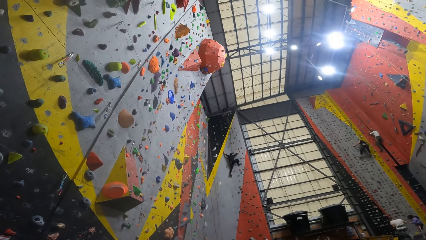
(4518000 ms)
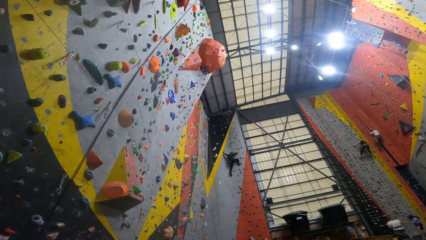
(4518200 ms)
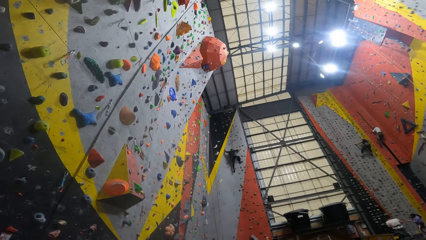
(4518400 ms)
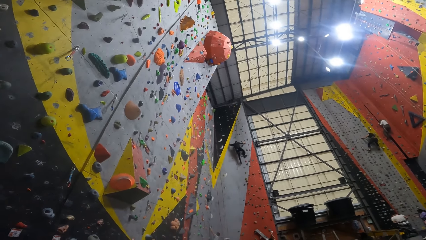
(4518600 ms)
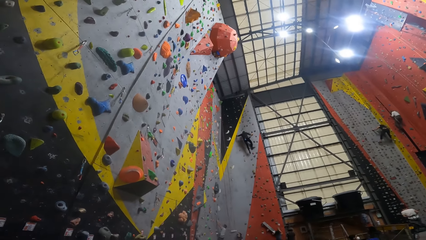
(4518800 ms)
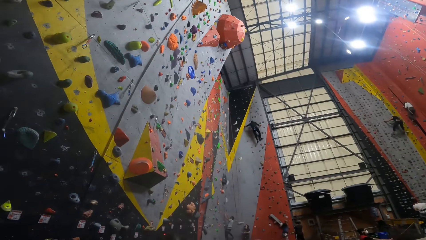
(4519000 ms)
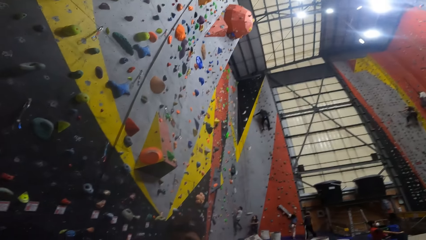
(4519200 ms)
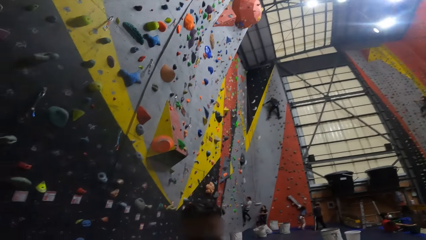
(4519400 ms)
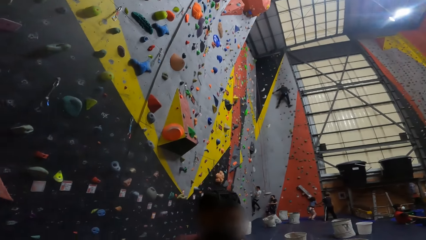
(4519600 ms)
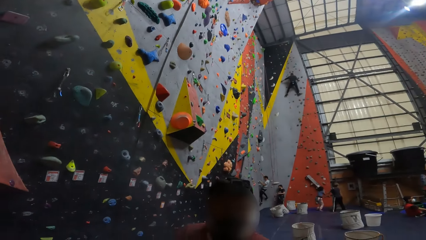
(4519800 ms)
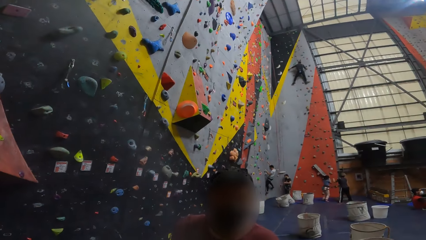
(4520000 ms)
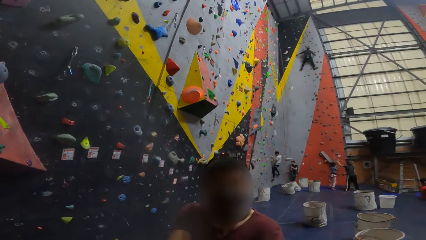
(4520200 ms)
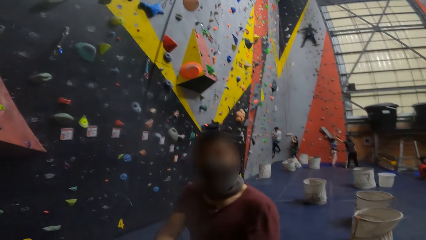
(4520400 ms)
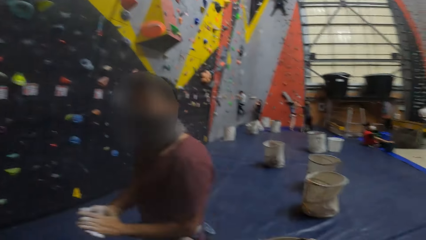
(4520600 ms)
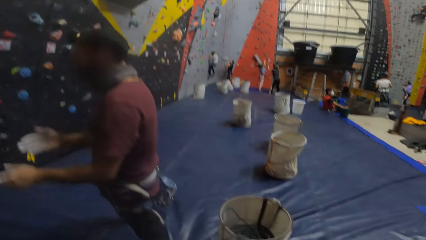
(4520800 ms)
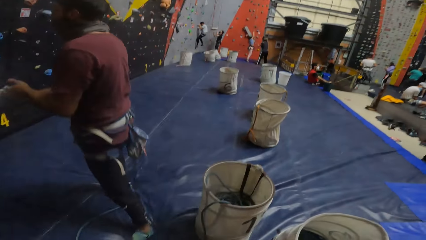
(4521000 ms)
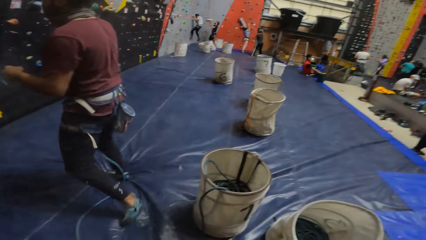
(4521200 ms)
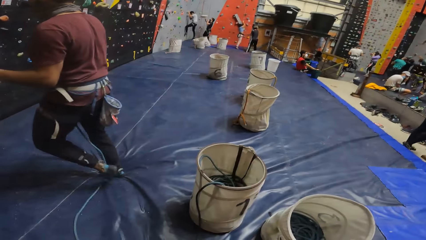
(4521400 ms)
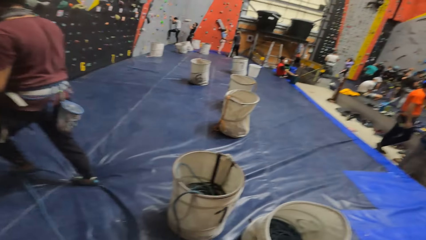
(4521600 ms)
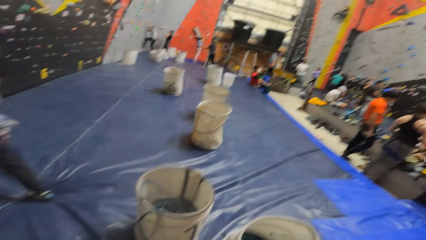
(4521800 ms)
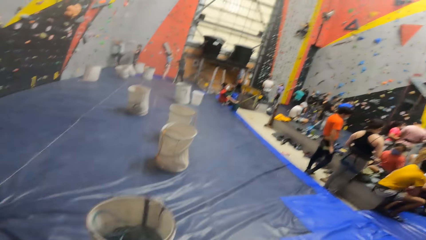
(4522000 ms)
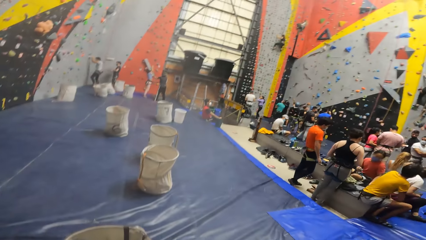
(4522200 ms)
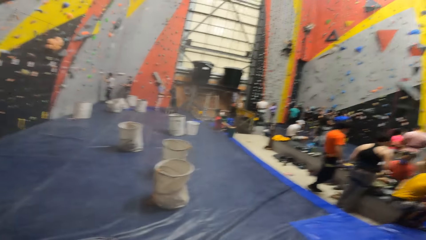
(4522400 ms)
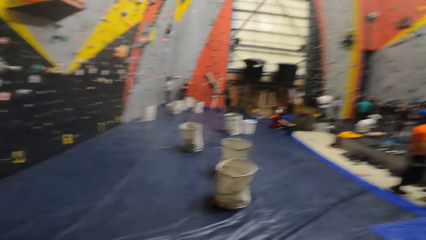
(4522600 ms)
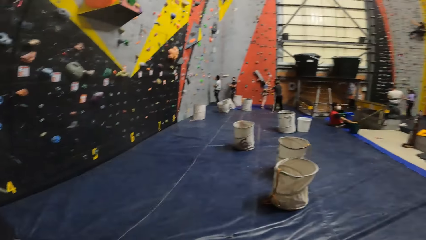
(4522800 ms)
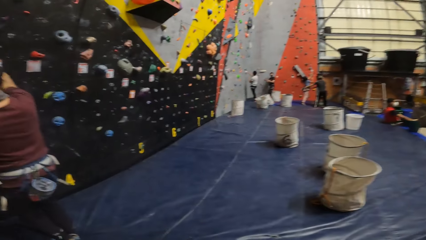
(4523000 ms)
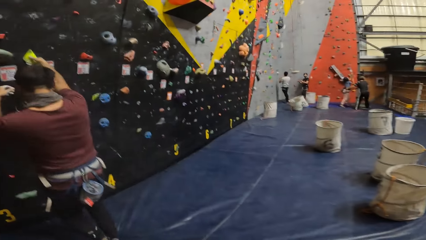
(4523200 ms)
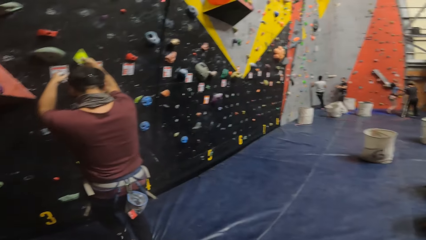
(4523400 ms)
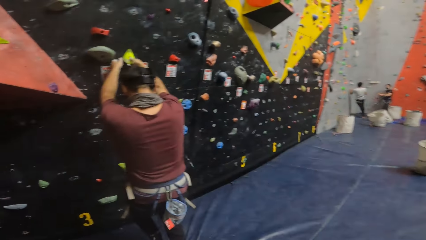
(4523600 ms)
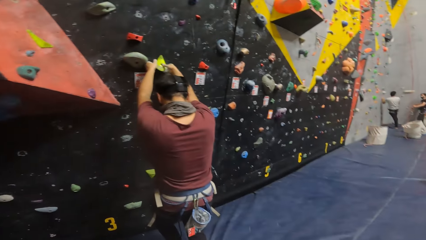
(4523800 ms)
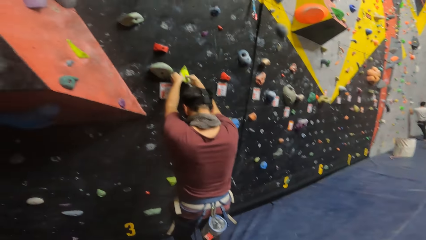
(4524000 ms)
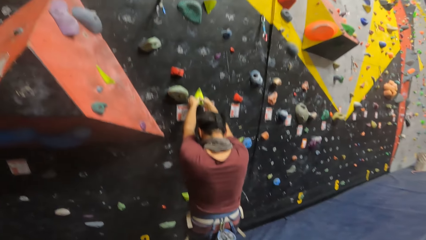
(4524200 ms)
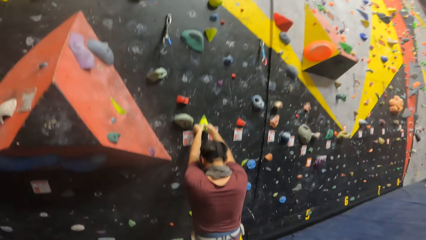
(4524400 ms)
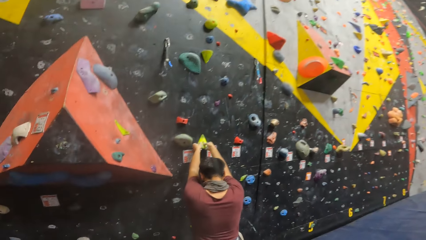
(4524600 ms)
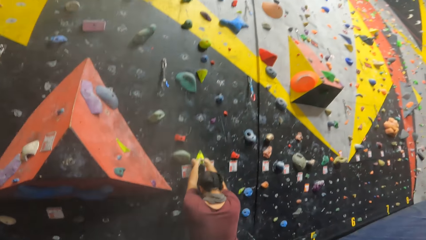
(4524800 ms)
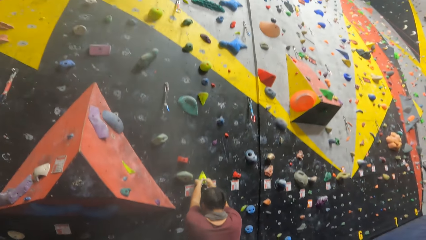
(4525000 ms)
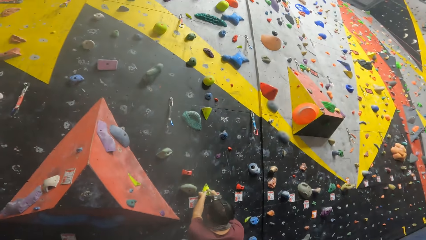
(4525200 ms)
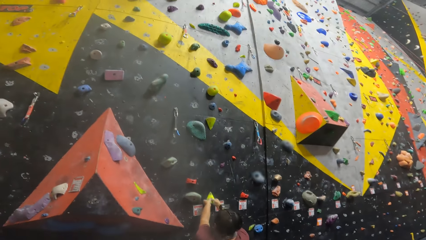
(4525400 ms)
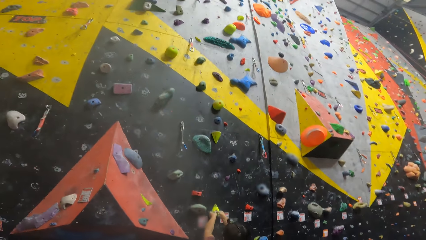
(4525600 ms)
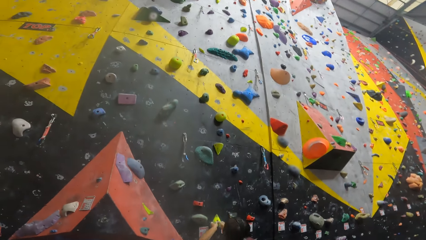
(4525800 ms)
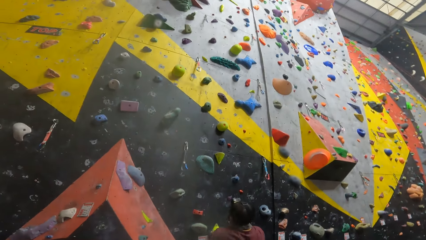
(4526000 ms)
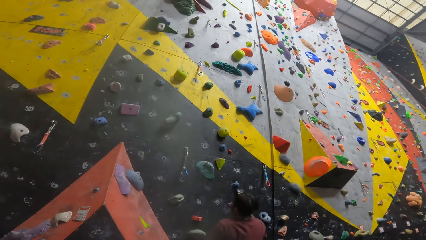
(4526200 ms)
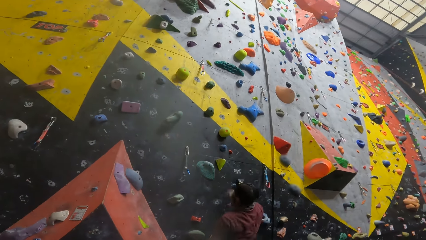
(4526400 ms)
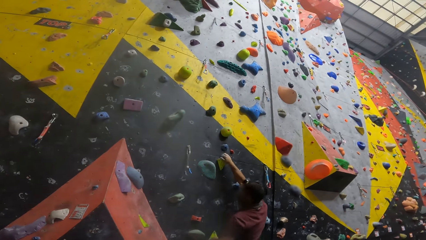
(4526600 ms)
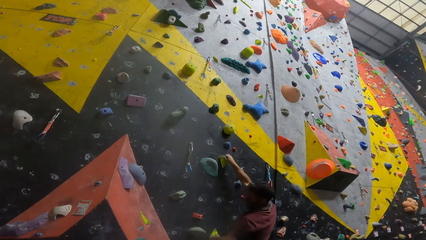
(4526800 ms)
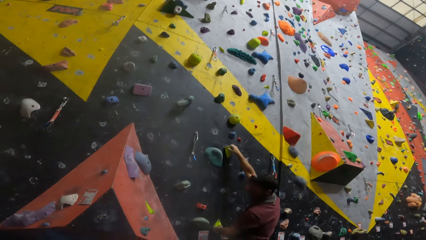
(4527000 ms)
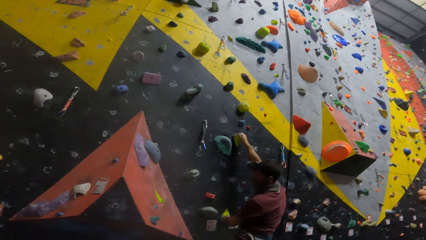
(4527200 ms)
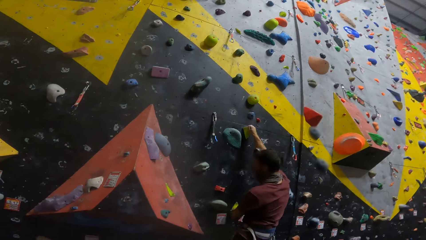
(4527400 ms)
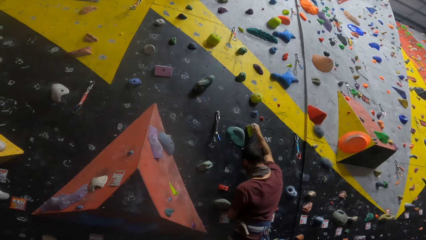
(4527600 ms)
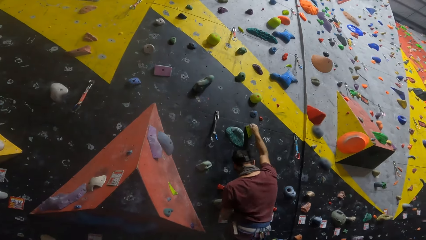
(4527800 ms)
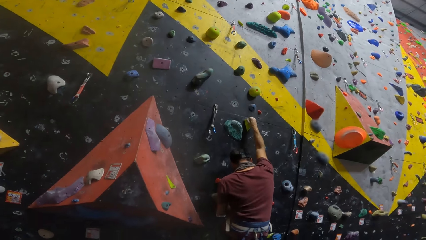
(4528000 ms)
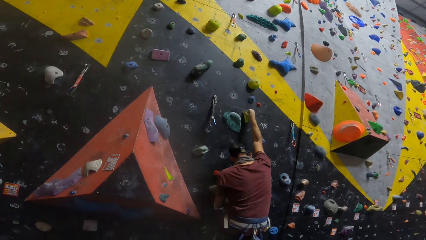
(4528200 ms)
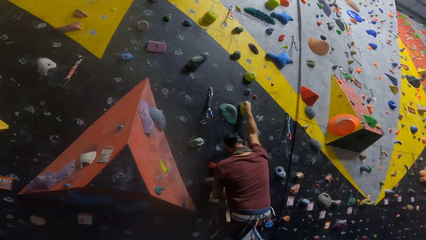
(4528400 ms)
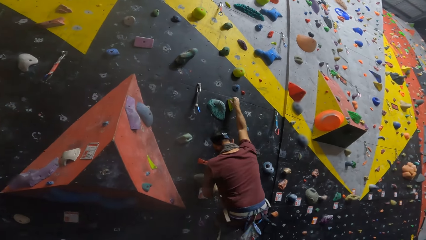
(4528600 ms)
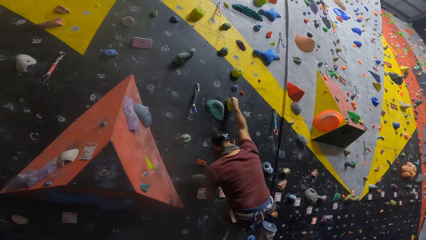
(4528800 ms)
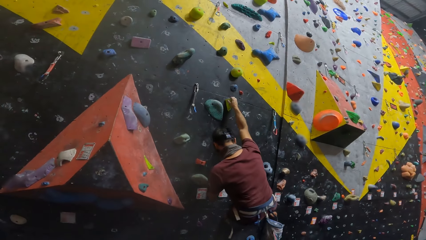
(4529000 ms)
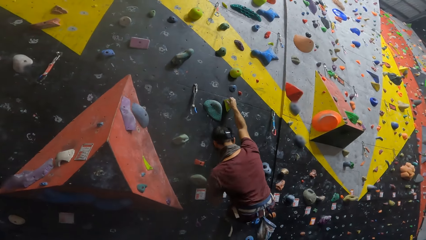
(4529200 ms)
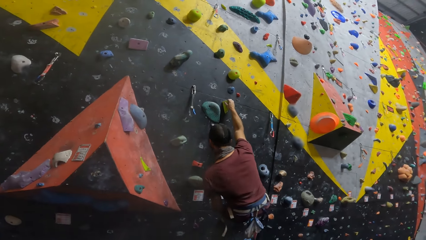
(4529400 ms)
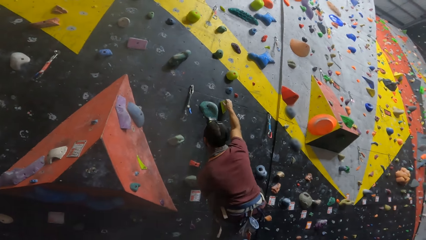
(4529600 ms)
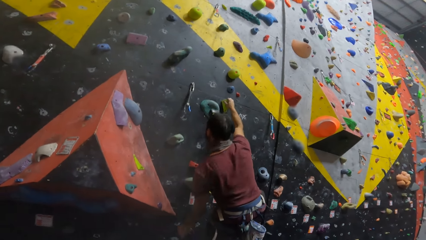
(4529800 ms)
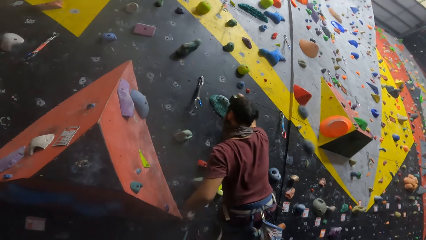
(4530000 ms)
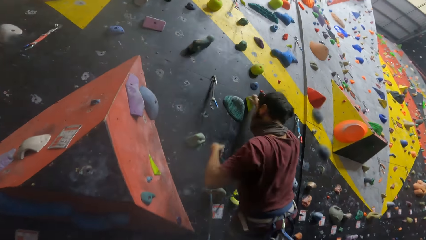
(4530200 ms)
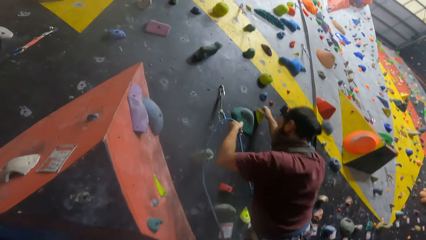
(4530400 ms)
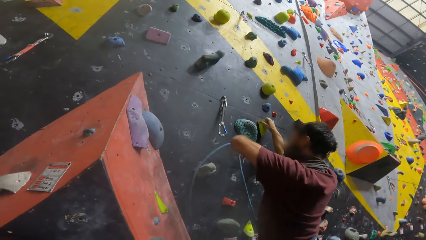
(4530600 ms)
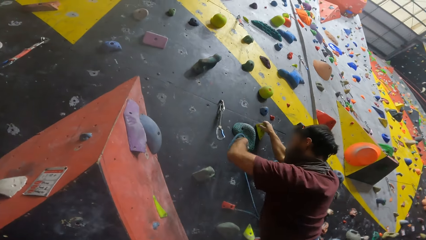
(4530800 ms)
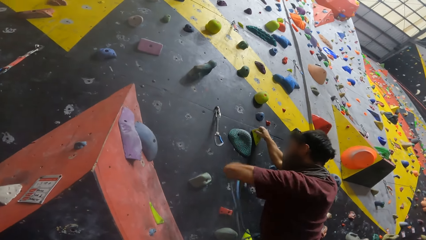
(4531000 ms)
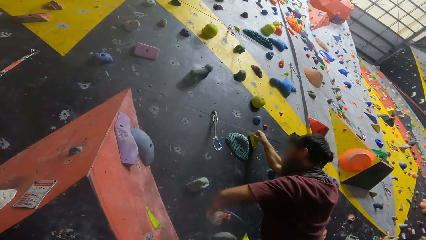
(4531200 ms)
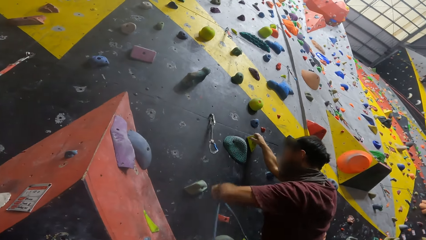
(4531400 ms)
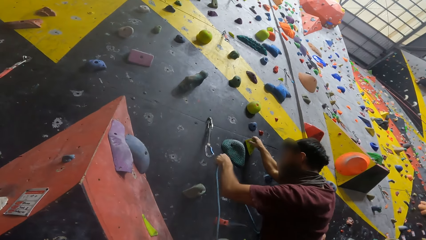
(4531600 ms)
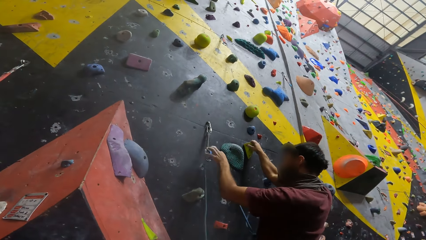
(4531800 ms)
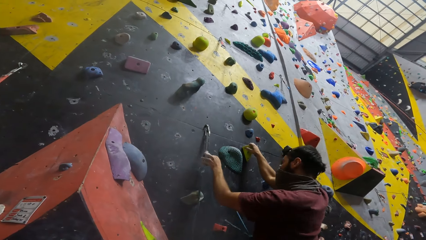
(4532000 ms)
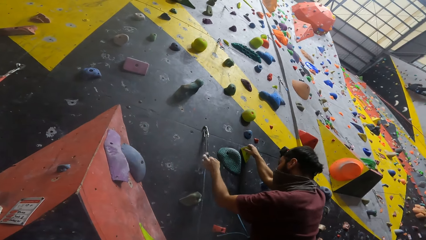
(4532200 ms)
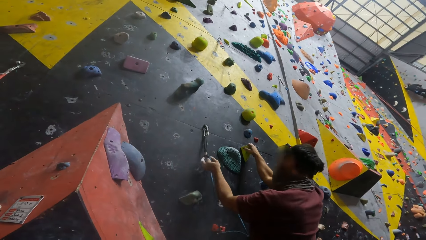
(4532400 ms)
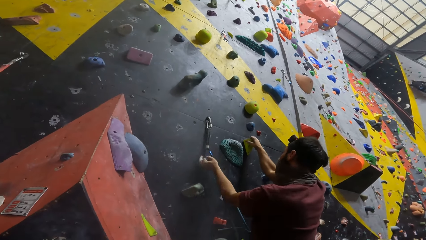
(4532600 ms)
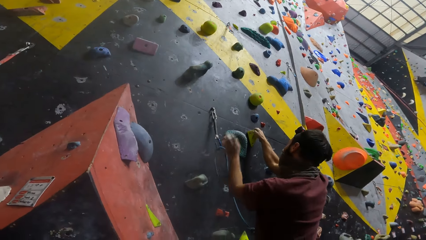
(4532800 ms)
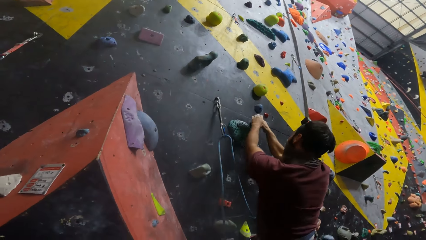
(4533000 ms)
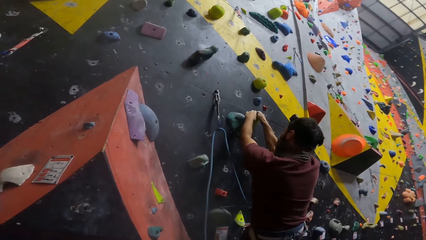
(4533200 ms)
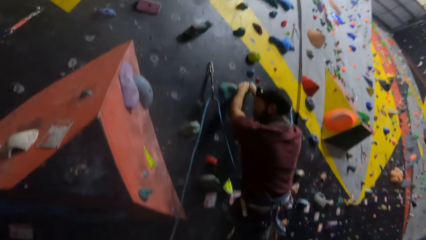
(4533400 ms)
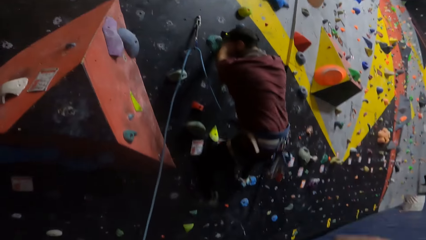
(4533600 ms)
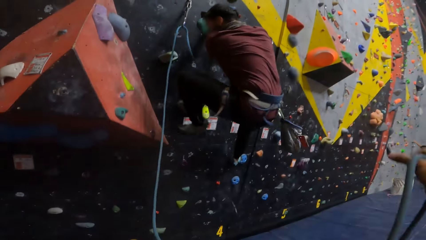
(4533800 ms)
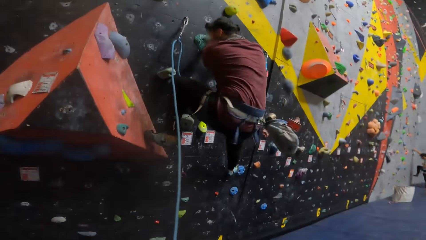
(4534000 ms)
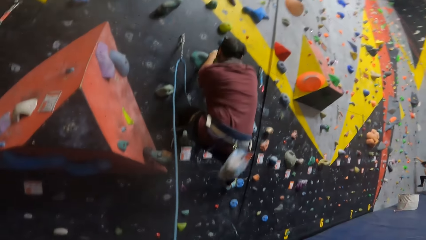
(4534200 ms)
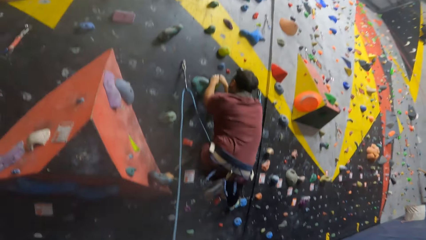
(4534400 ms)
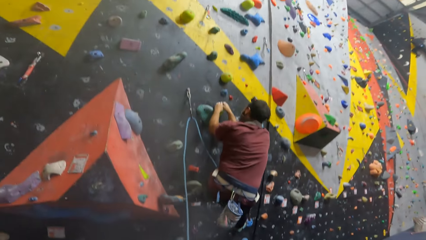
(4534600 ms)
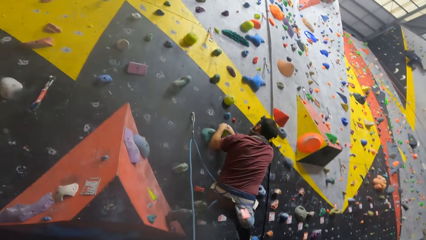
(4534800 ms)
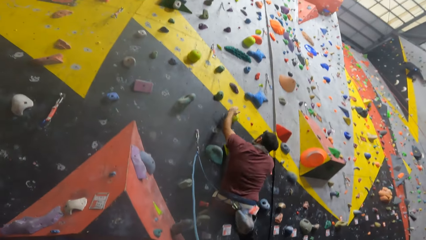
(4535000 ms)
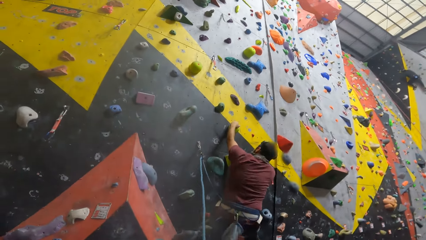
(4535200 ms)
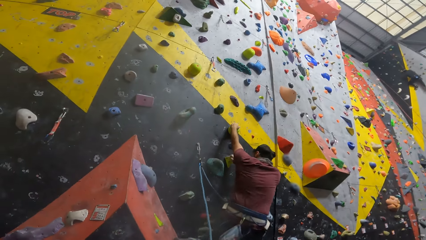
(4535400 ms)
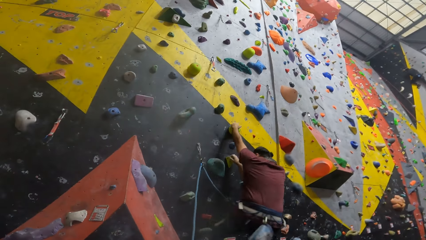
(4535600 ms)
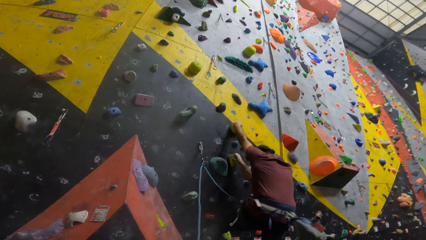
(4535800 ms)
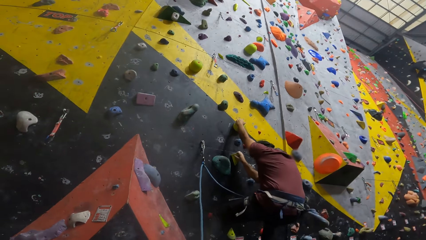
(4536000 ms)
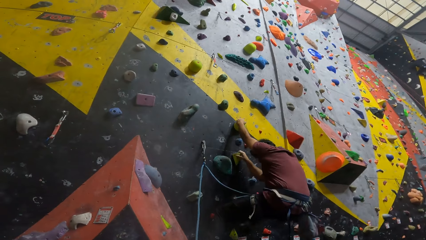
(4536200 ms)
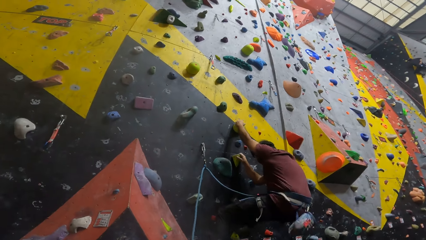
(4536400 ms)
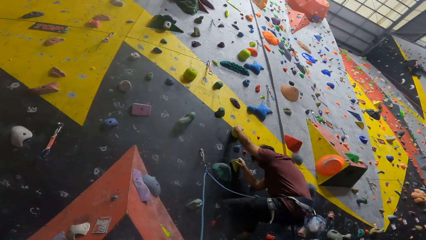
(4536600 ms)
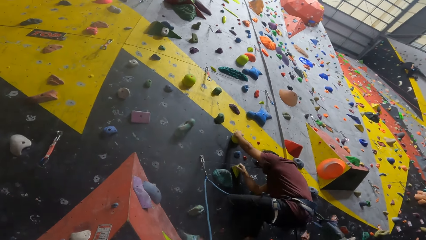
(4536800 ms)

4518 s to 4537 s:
A man rubs his hands. The man walks towards the wall. The camera wearer looks around. The man climbs the wall. The man attaches the climbing rope to the quickdraw and climbs the wall.
